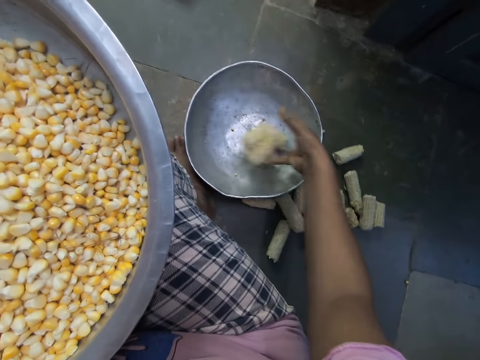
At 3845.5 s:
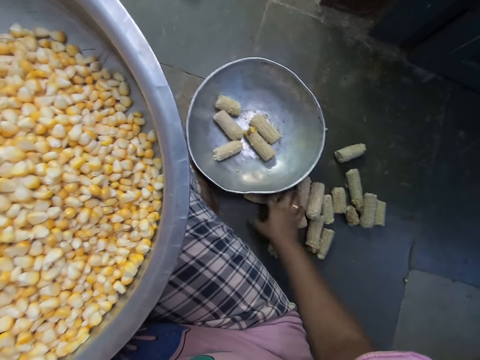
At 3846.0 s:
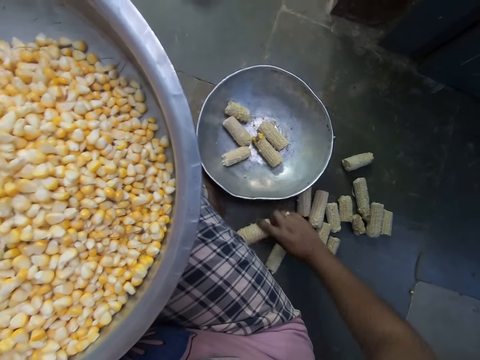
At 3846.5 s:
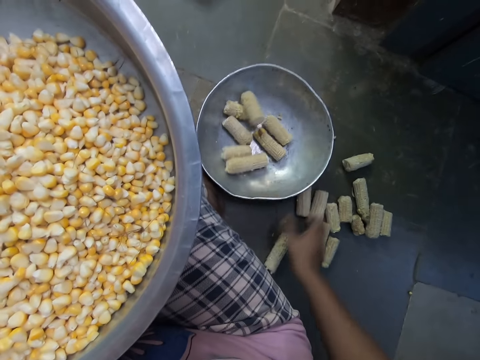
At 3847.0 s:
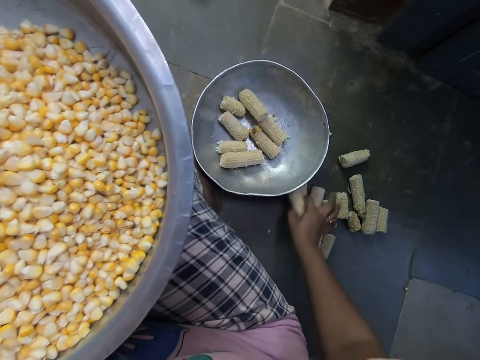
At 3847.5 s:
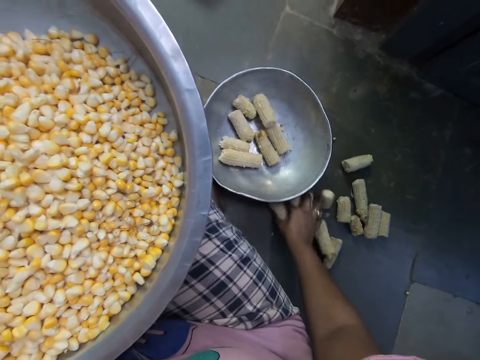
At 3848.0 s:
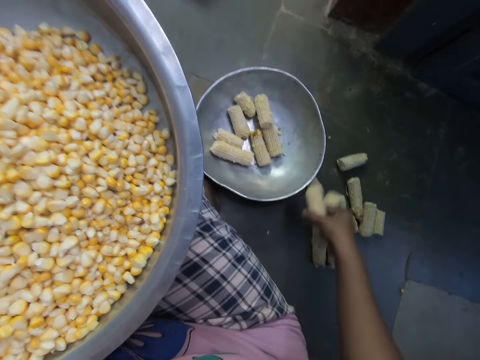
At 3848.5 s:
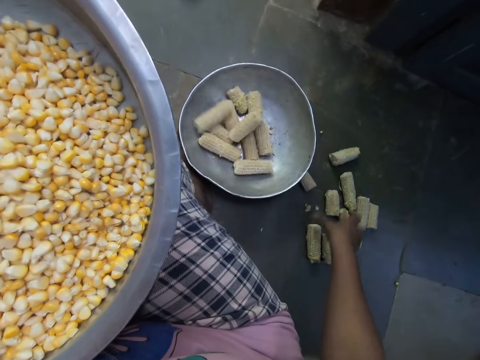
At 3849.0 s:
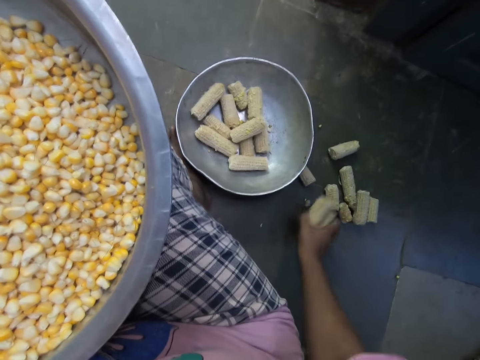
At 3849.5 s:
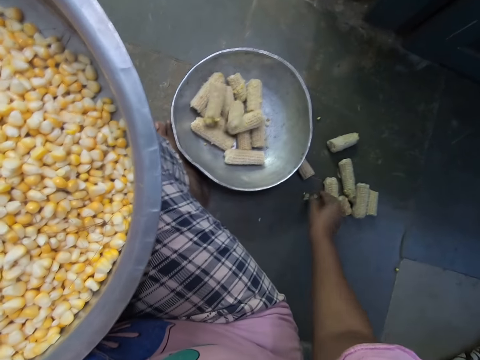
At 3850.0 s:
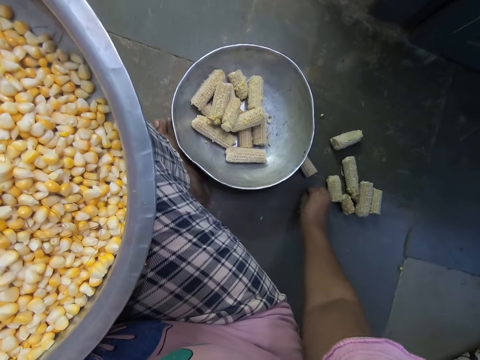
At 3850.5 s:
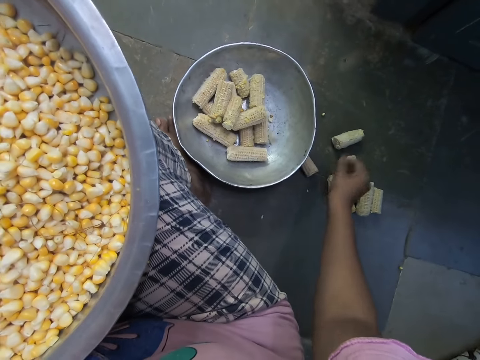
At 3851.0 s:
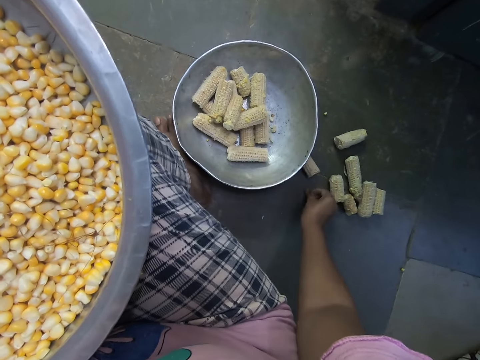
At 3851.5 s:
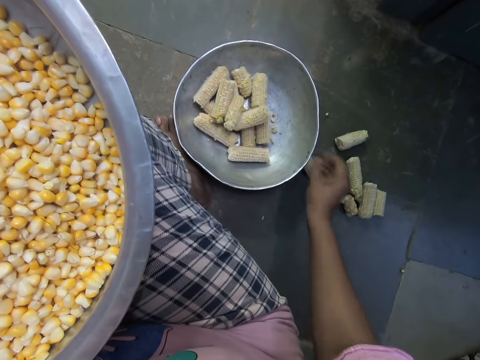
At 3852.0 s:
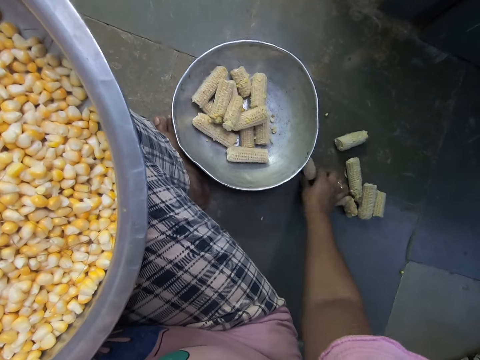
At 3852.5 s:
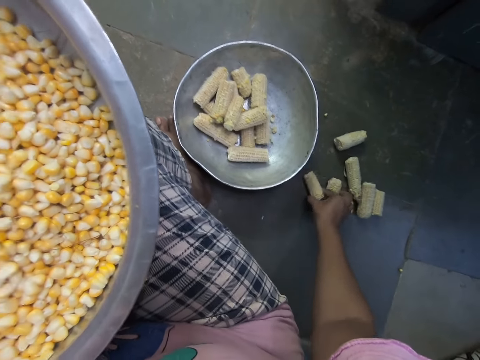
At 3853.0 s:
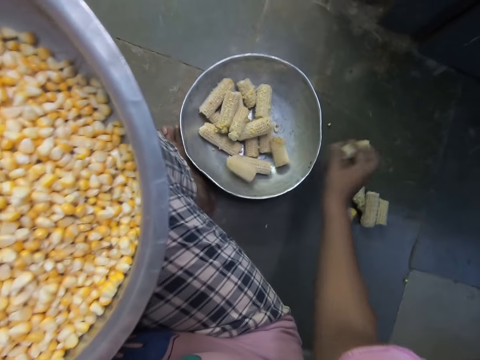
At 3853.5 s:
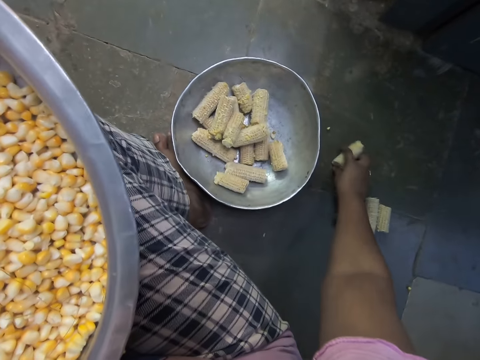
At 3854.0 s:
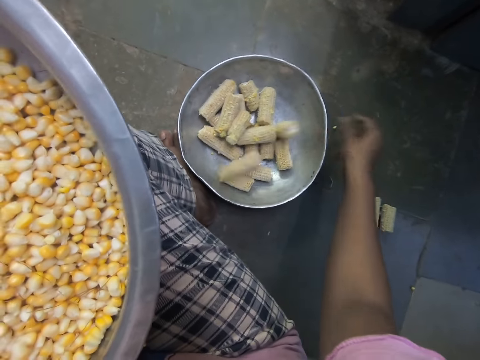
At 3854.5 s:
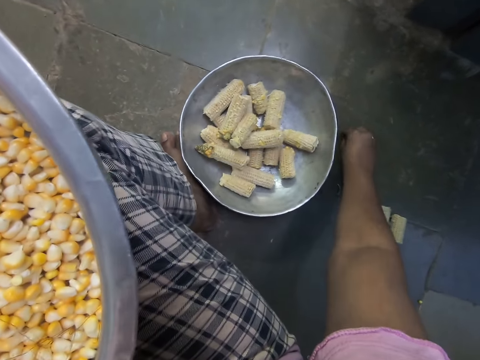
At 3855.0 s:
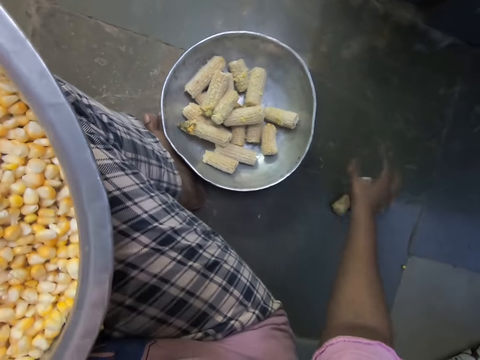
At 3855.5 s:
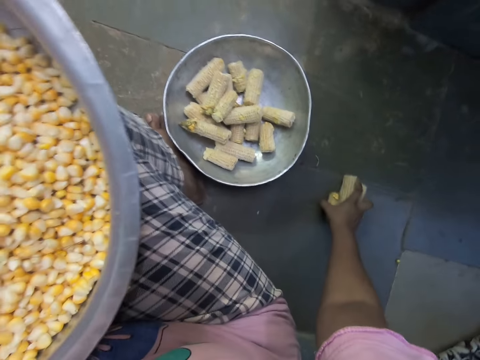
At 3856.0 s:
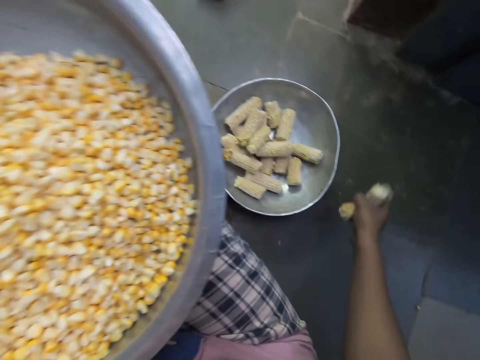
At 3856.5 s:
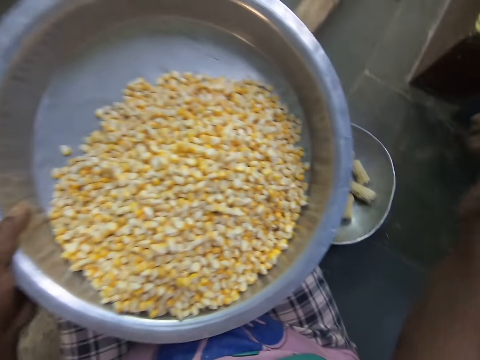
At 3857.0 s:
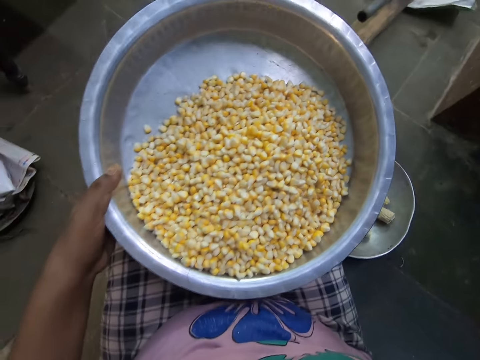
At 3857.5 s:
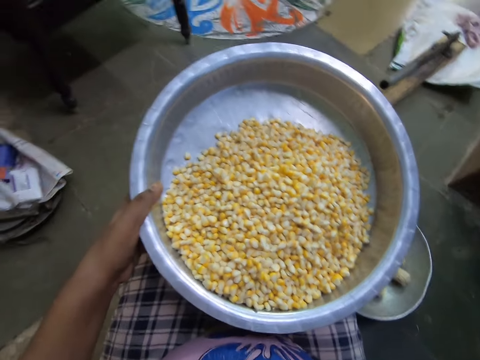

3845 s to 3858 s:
The camera wearer drops the cobs into the bowl with her right hand. She picks the cobs from the ground with her right hand. She drops the cobs into the bowl on the ground with her right hand. She picks the cobs from the ground with her right hand. She drops the cobs into the bowl with her right hand. She picks the cobs from the ground with her right hand. She drops the cobs into the bowl on the ground with her right hand. She picks a kernel from the floor with her right hand. She drops the kernel into the bowl with her right hand. She picks the cobs from the ground with her right hand. She drops the cobs into the bowl on the ground with her right hand. She picks the cobs from the ground with her right hand. She drops the cobs into the bowl with her right hand. She picks a kernel from the floor with her right hand. She drops the kernel into the bowl on the ground with her right hand. She picks the cobs from the ground with her right hand. She drops the cobs into the bowl on the ground with her right hand.
